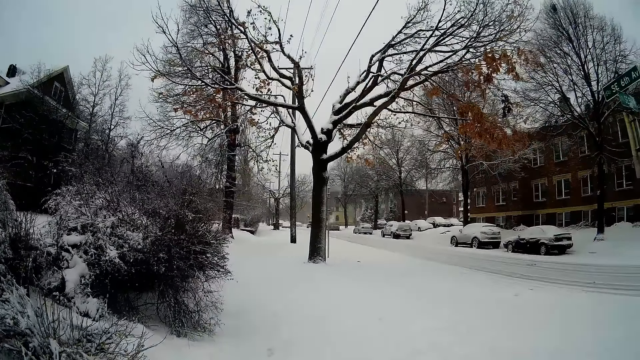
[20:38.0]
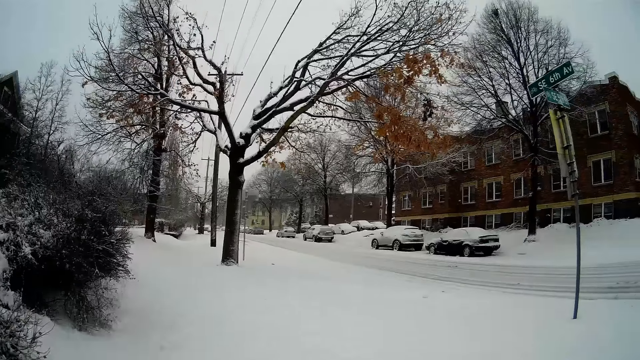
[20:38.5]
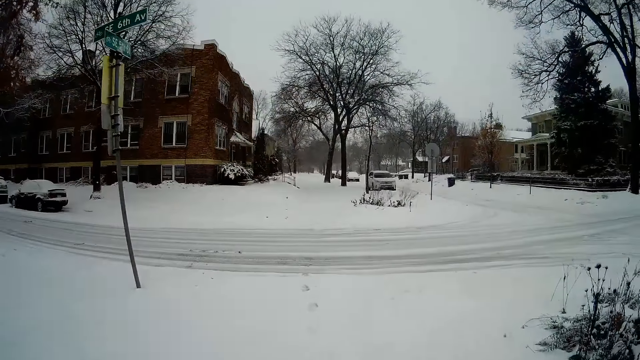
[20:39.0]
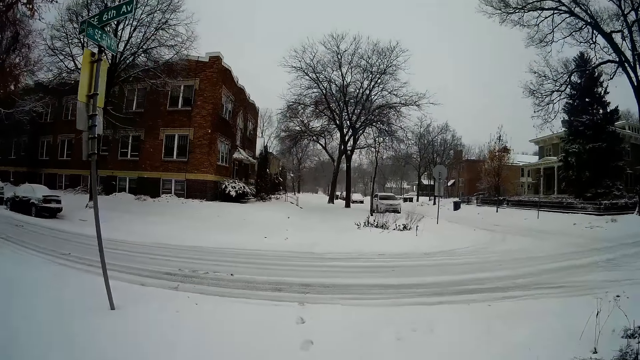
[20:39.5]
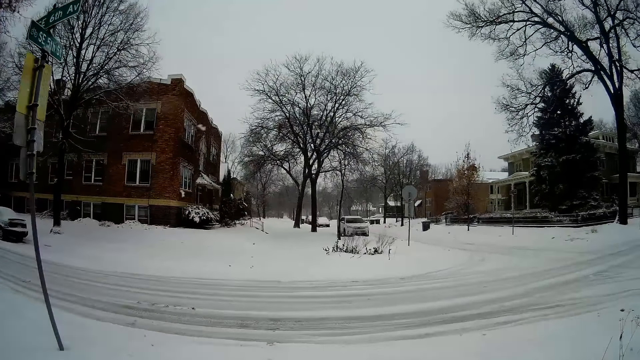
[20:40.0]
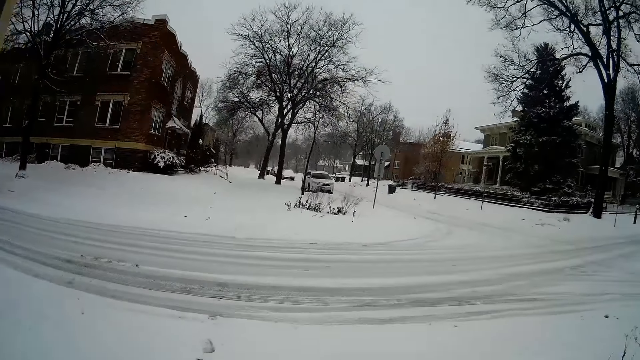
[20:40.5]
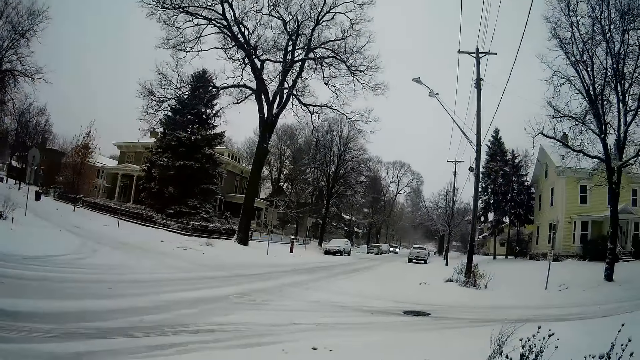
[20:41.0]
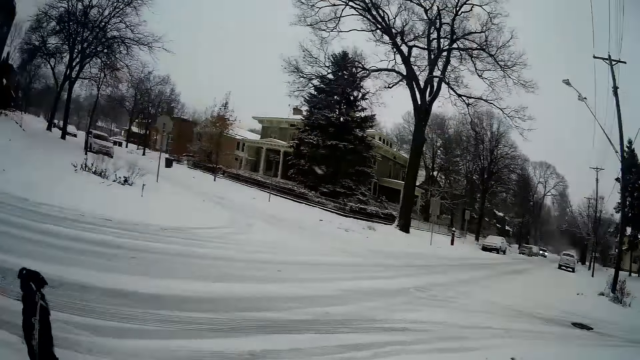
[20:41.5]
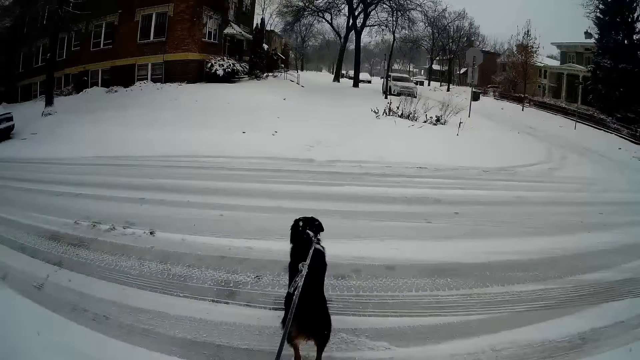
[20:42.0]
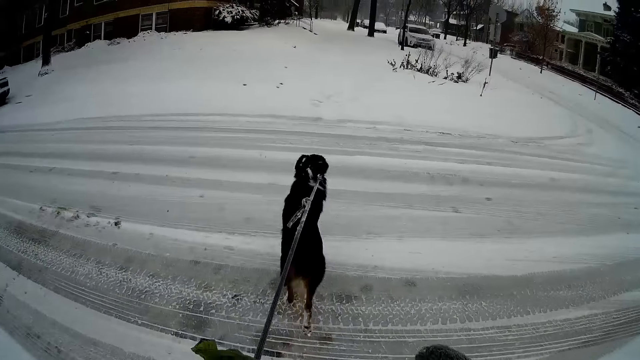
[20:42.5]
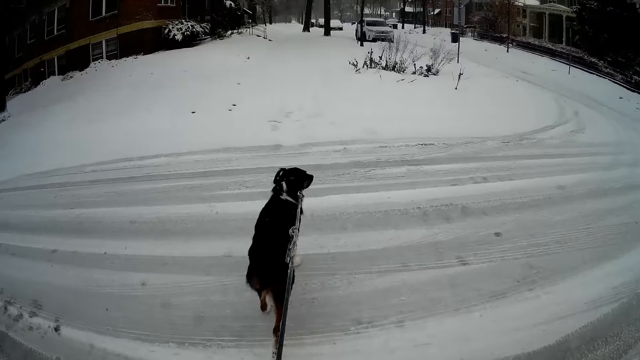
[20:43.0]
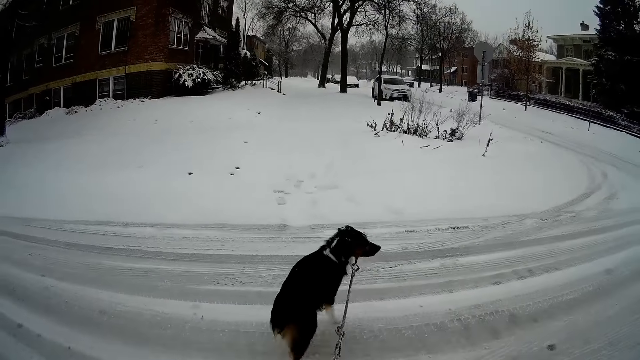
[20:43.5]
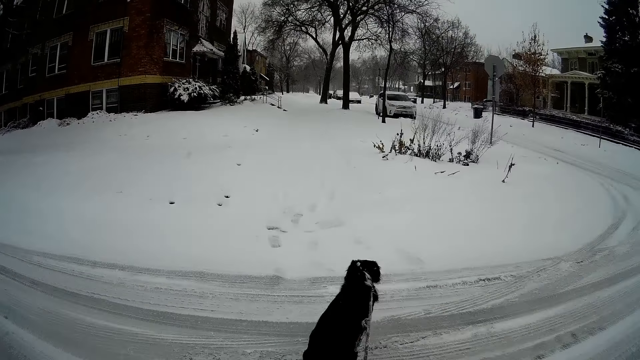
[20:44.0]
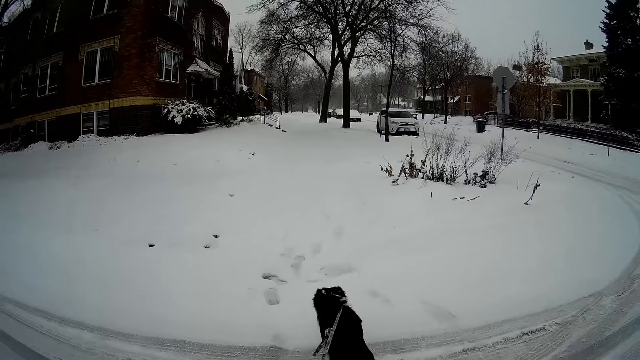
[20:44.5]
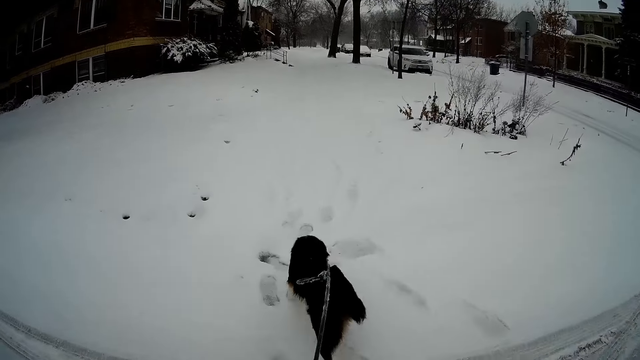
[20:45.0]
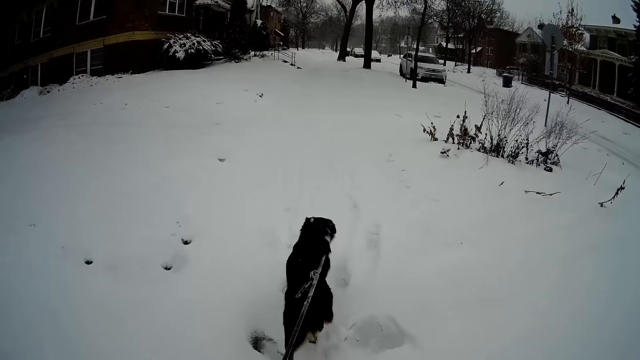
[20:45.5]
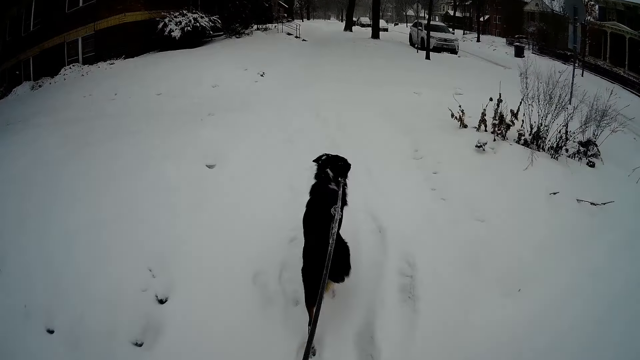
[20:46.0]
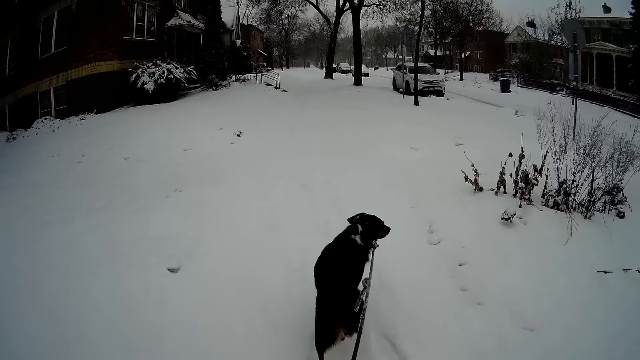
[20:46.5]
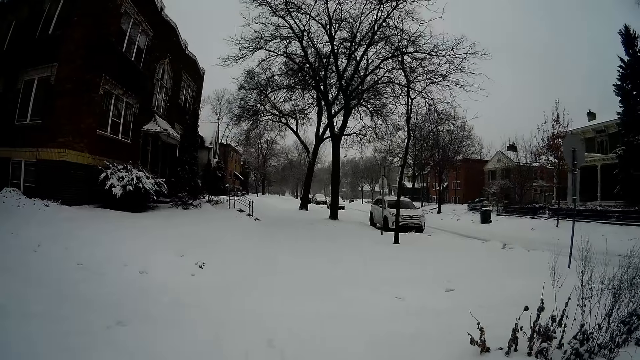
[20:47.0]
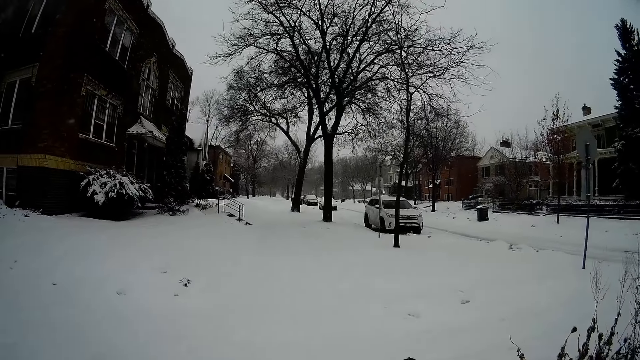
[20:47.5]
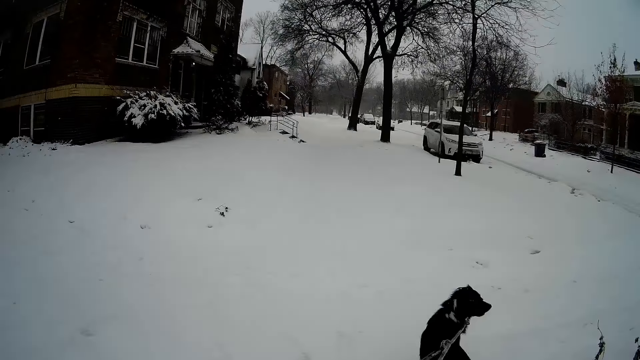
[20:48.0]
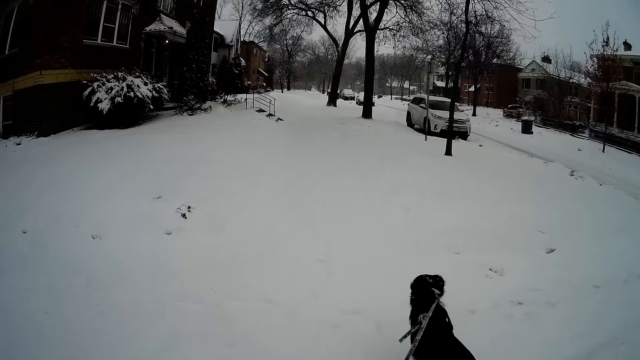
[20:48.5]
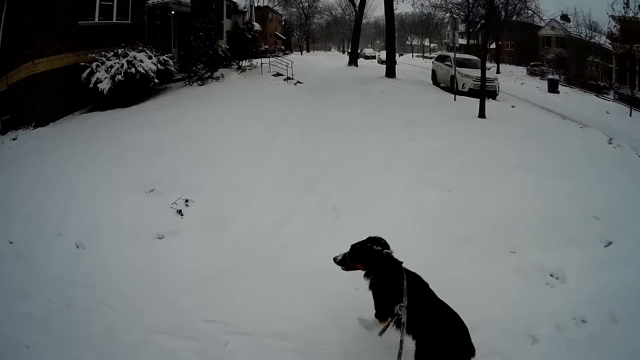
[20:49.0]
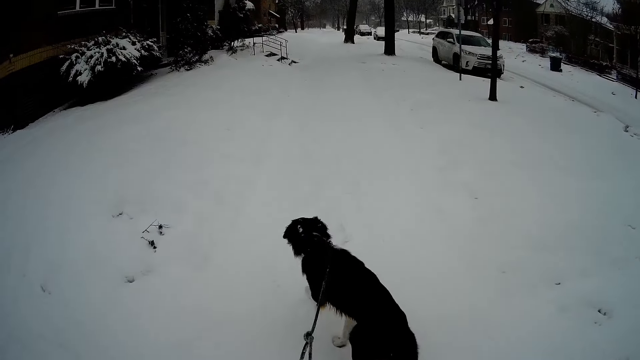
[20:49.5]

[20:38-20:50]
The camera wearer walks around.

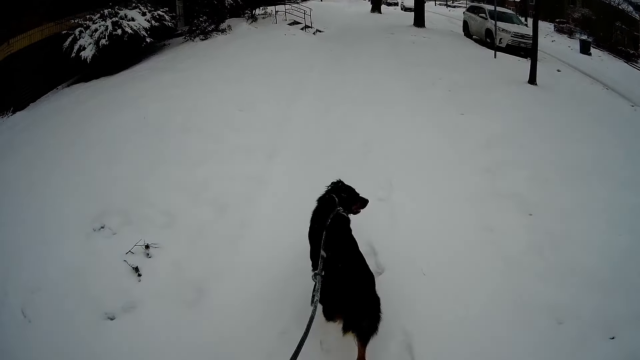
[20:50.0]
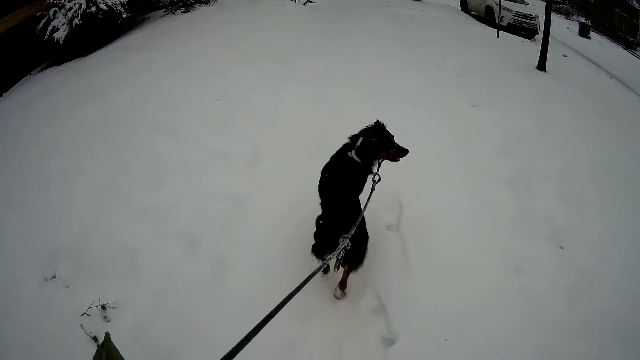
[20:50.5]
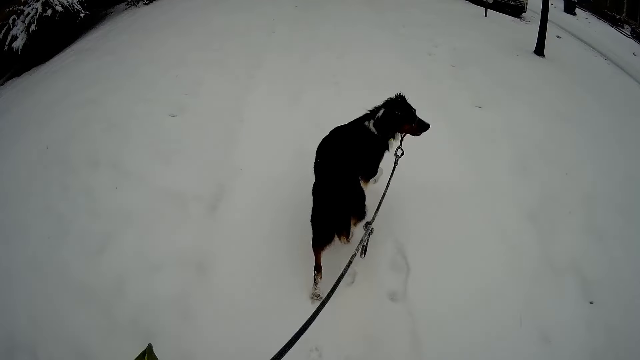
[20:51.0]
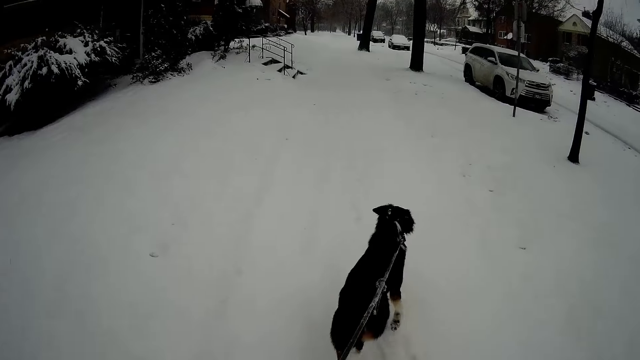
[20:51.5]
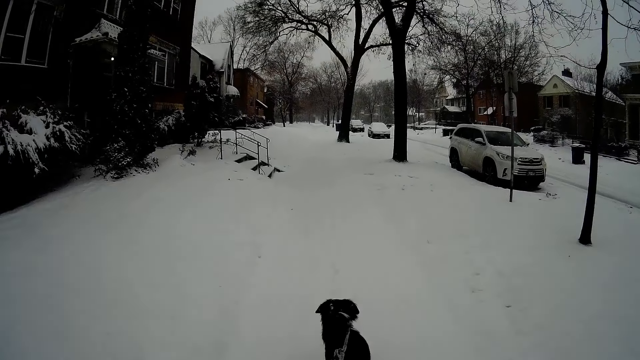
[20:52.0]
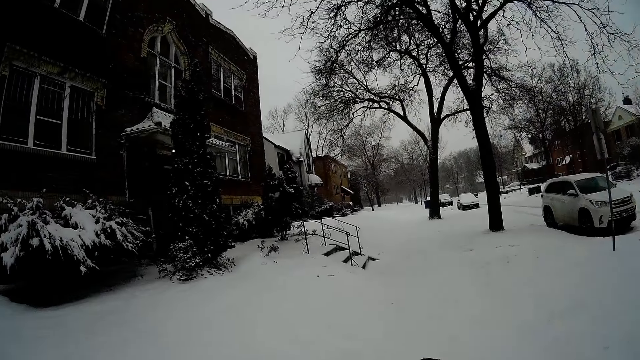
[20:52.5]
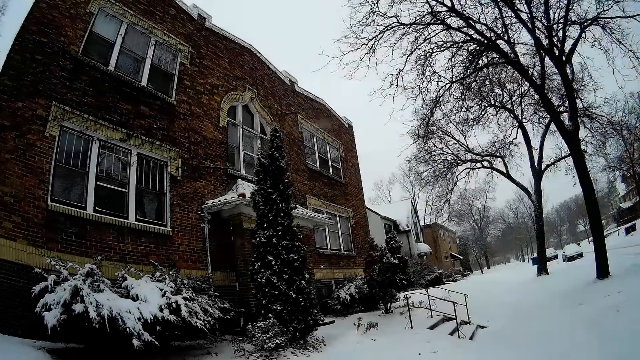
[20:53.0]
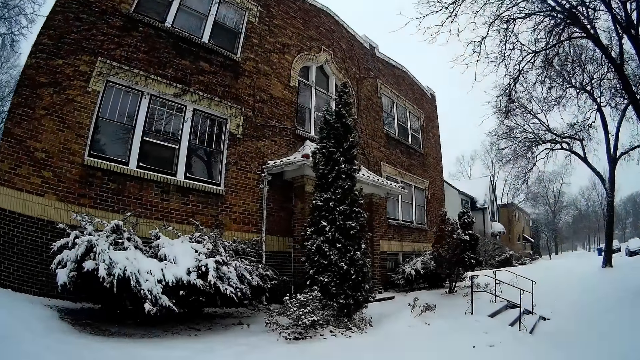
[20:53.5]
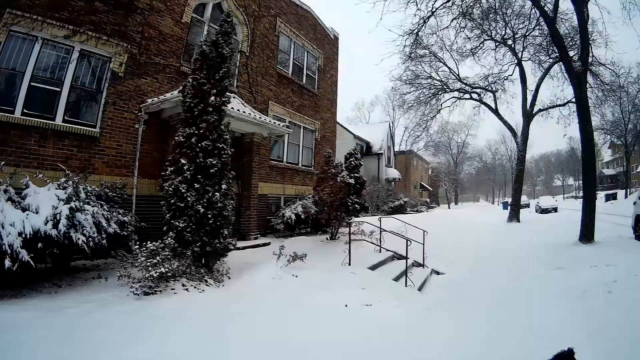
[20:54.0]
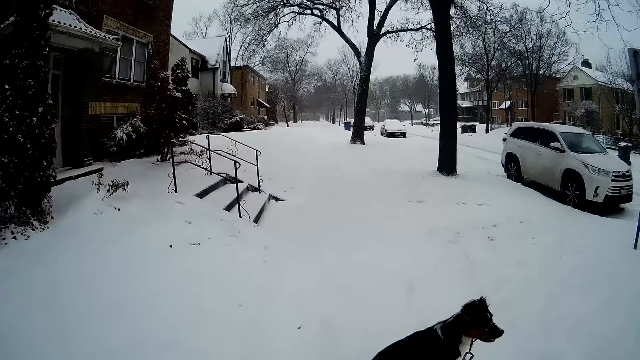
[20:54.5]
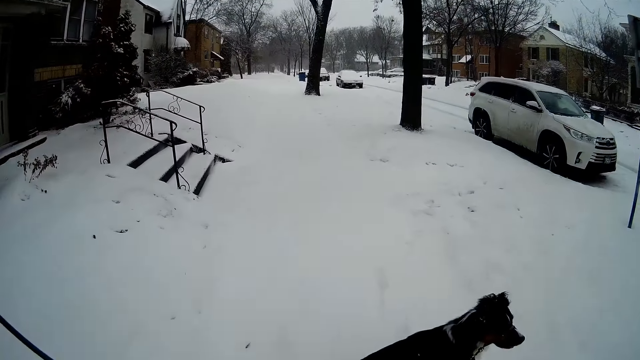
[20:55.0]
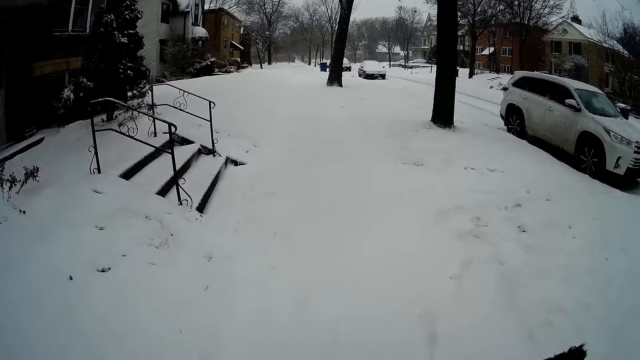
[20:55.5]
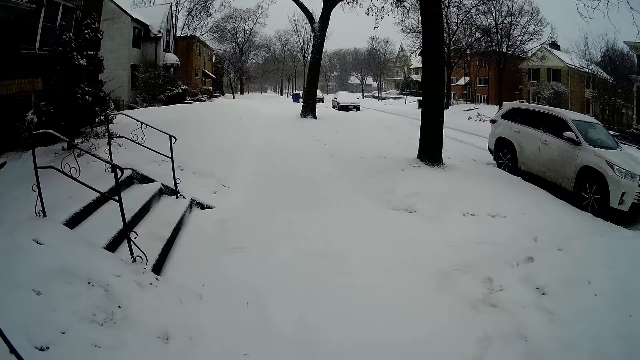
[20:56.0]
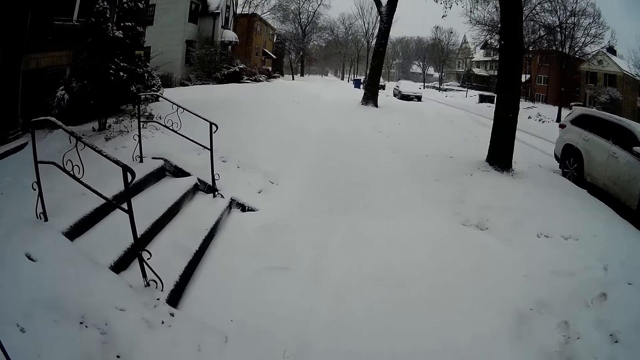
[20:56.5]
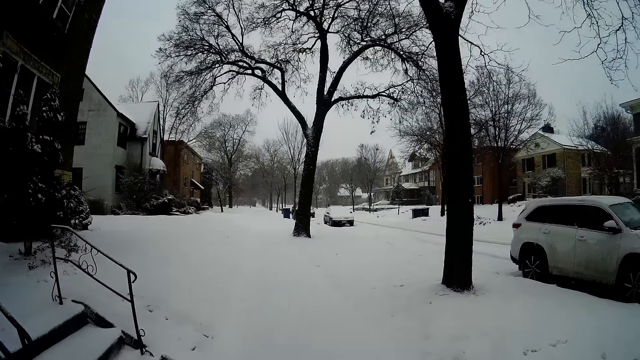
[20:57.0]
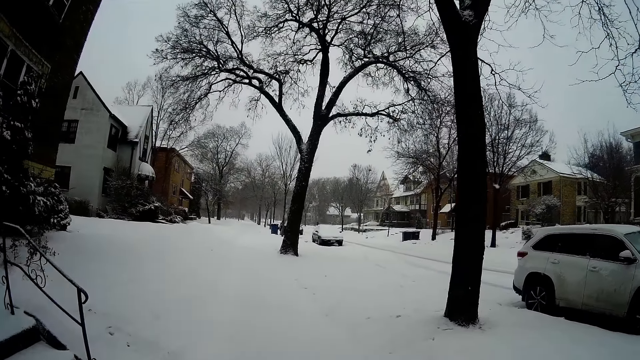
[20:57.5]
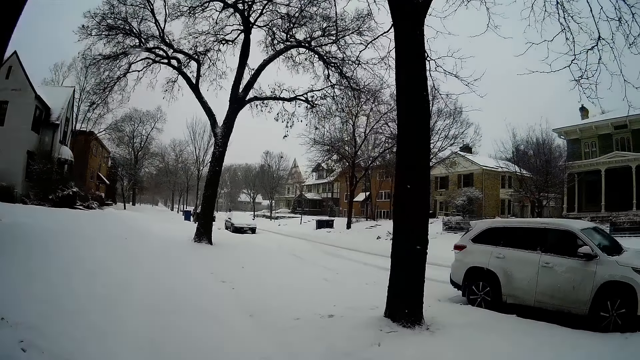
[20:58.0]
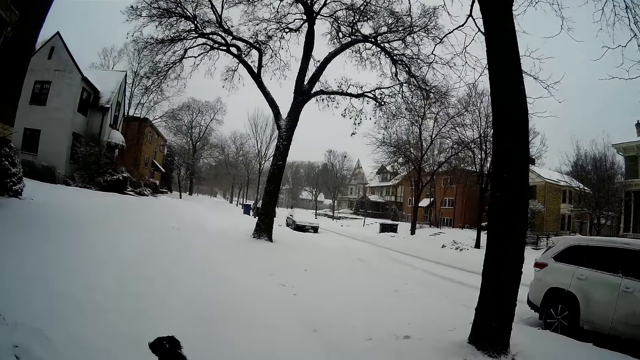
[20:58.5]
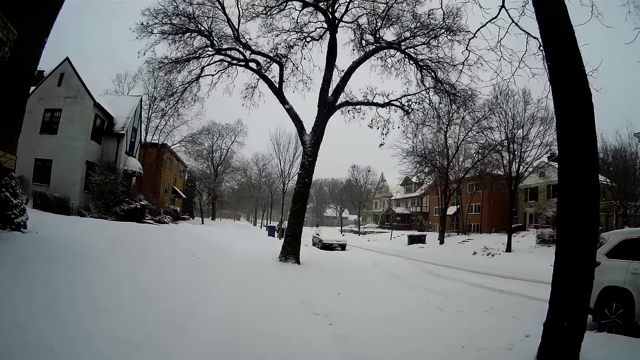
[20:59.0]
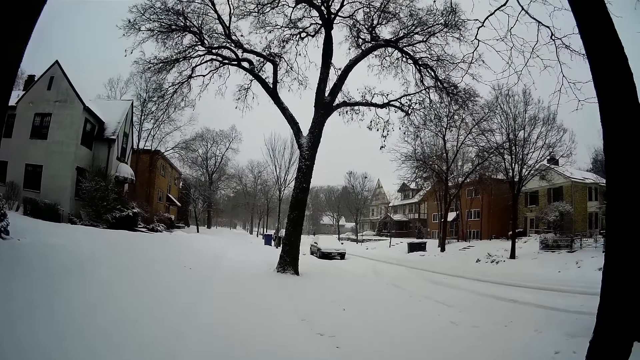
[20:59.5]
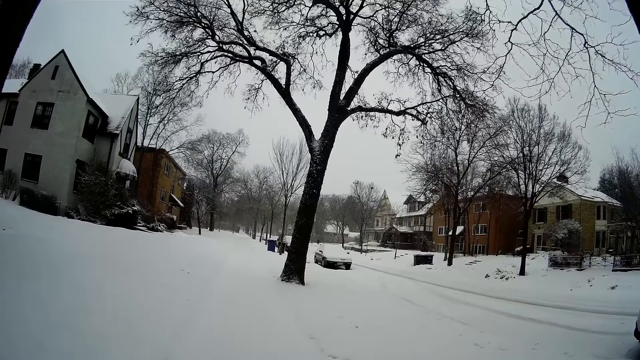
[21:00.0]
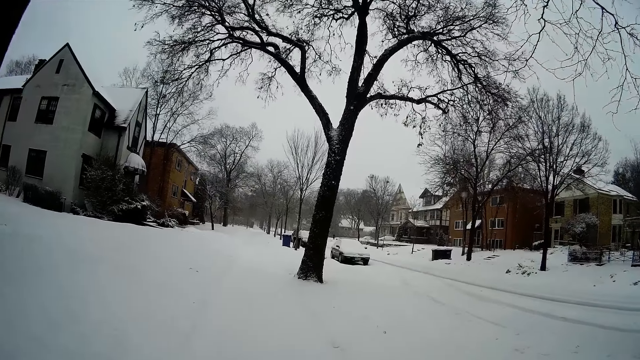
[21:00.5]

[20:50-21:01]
The camera wearer looks around. They walk around.
